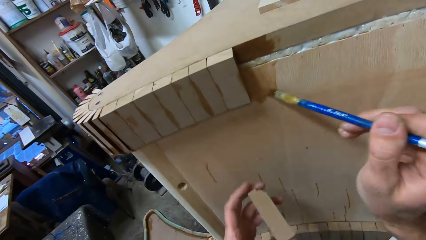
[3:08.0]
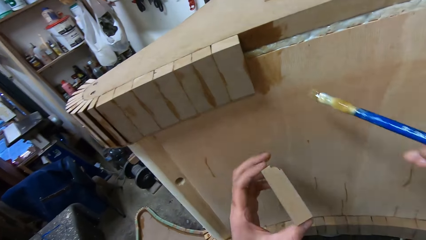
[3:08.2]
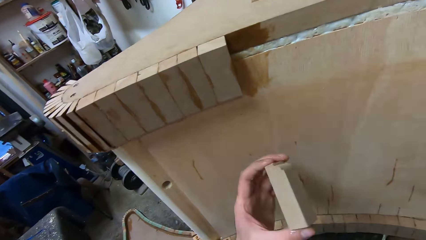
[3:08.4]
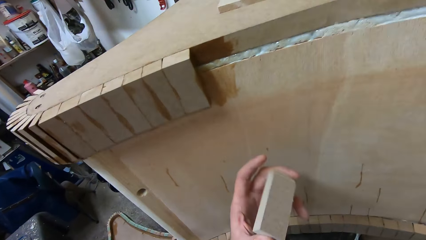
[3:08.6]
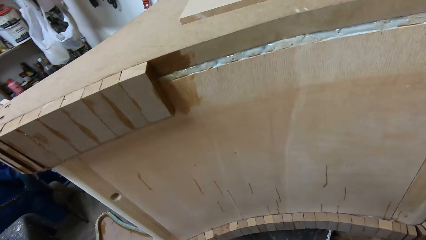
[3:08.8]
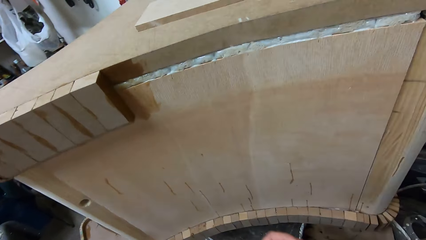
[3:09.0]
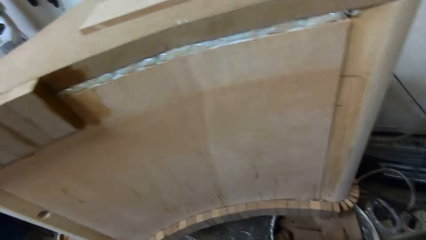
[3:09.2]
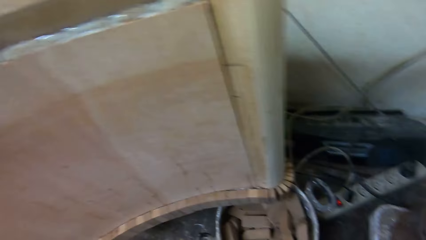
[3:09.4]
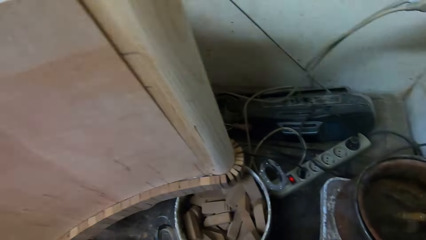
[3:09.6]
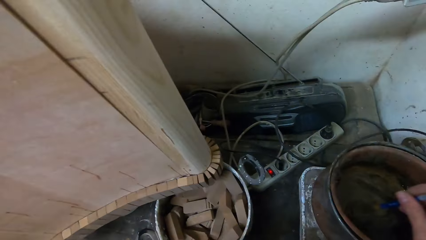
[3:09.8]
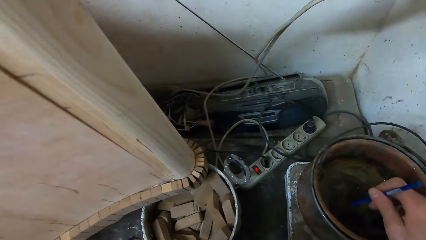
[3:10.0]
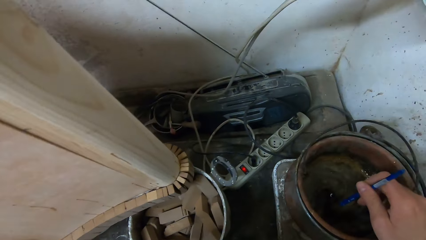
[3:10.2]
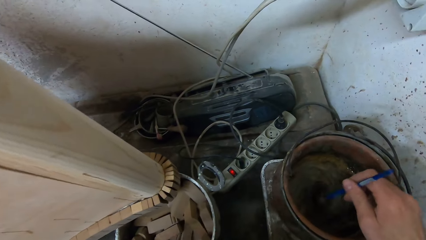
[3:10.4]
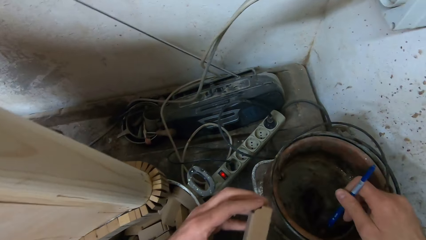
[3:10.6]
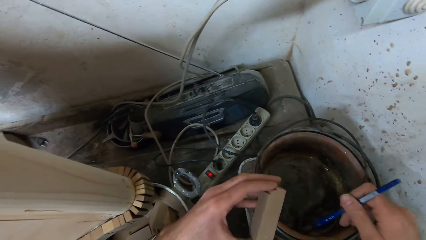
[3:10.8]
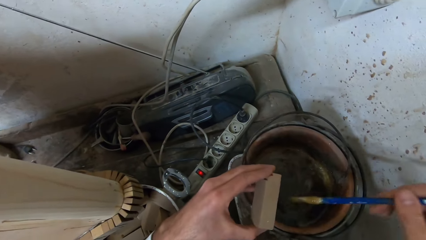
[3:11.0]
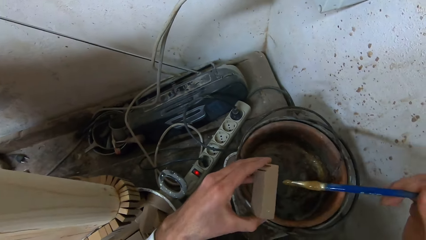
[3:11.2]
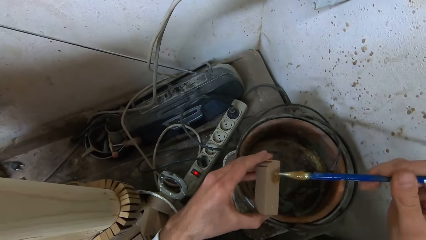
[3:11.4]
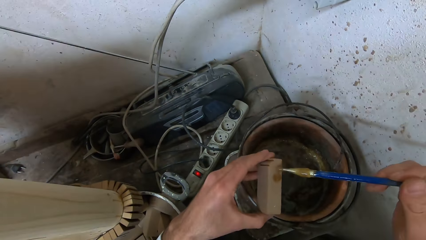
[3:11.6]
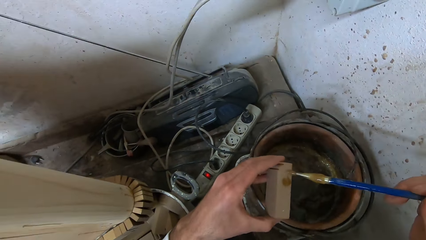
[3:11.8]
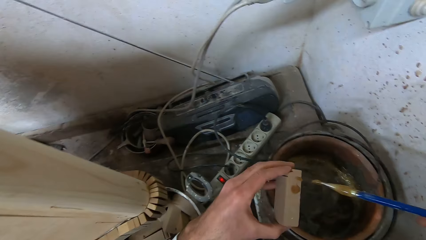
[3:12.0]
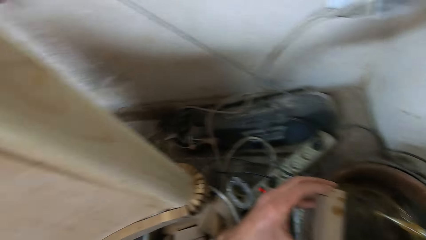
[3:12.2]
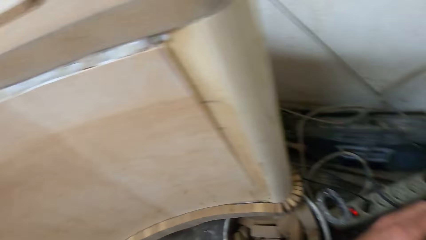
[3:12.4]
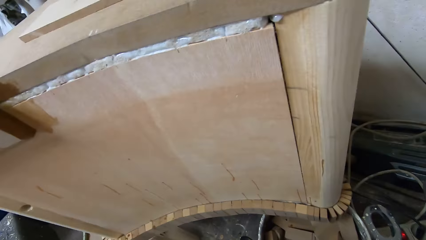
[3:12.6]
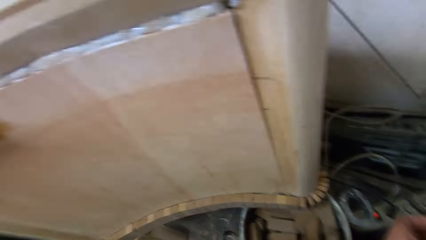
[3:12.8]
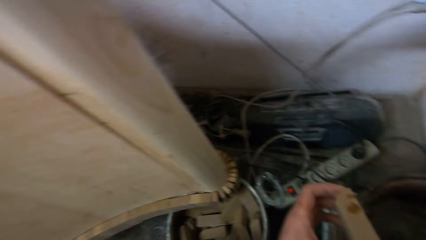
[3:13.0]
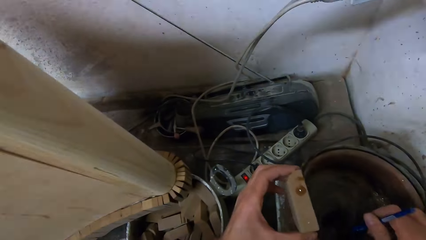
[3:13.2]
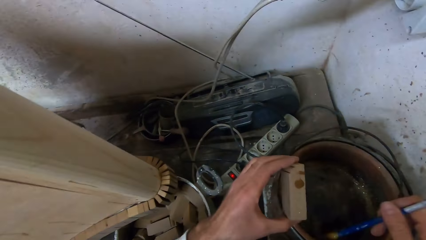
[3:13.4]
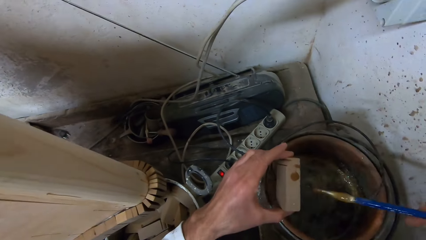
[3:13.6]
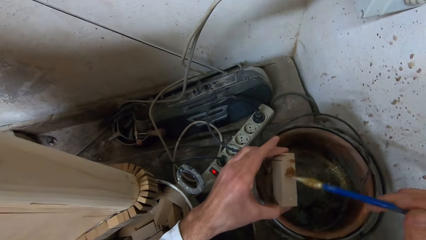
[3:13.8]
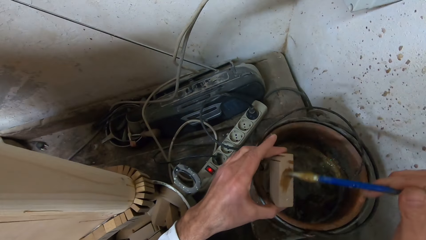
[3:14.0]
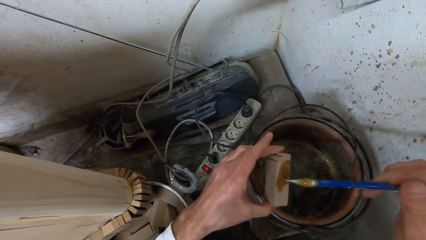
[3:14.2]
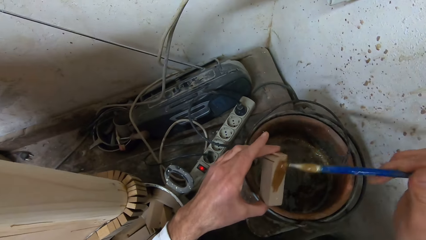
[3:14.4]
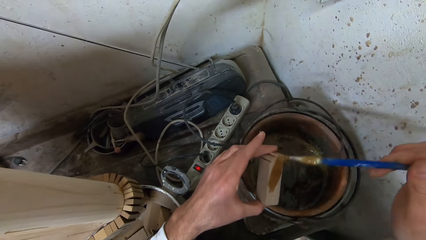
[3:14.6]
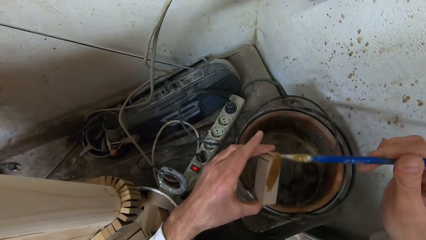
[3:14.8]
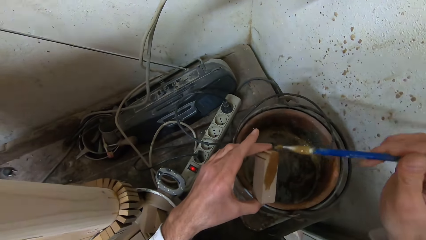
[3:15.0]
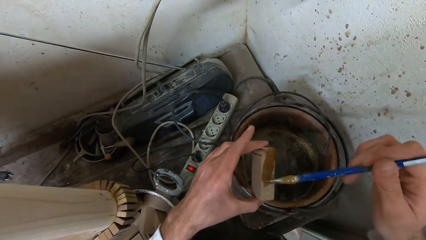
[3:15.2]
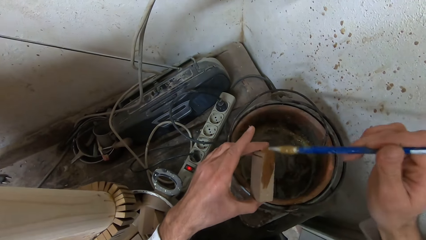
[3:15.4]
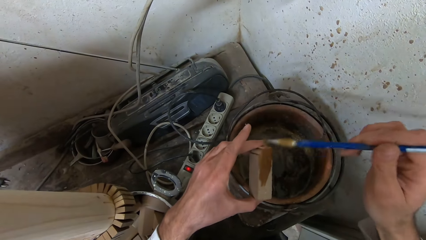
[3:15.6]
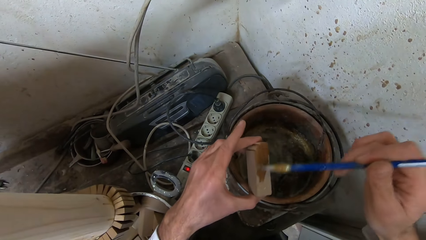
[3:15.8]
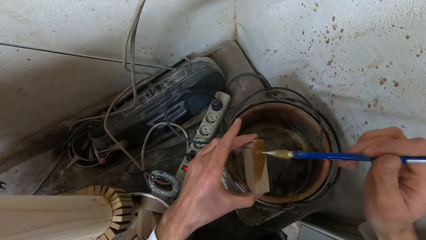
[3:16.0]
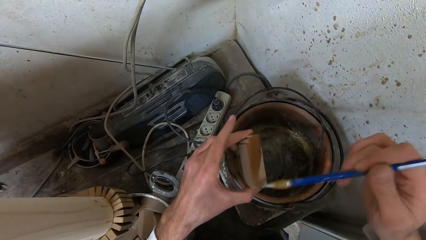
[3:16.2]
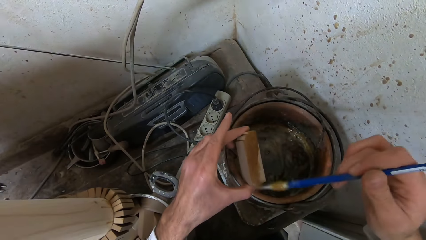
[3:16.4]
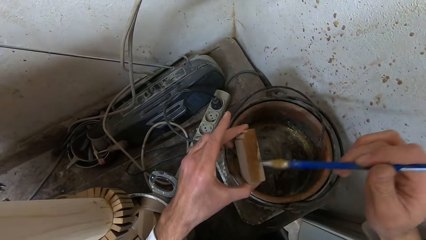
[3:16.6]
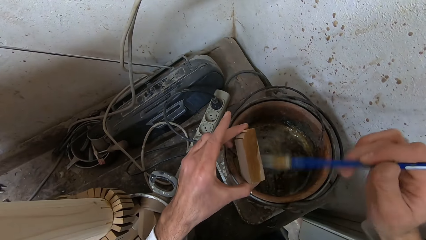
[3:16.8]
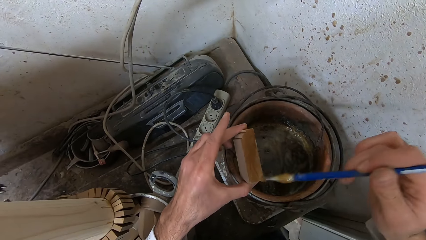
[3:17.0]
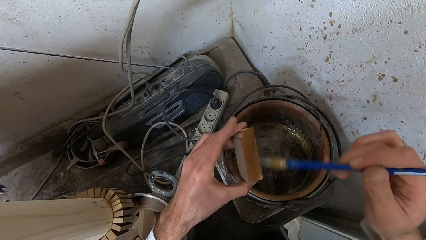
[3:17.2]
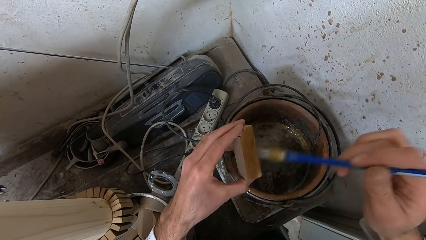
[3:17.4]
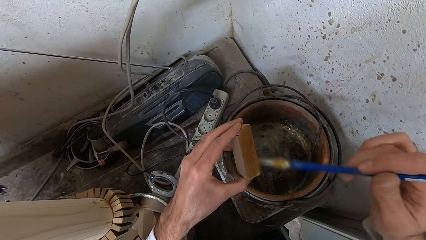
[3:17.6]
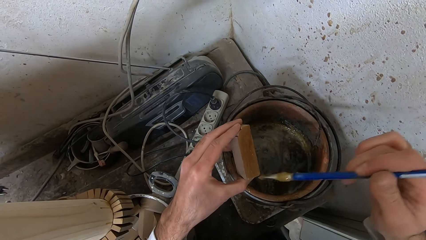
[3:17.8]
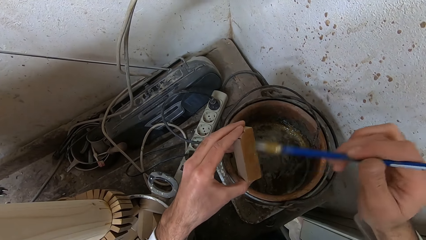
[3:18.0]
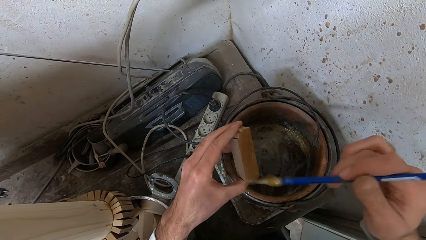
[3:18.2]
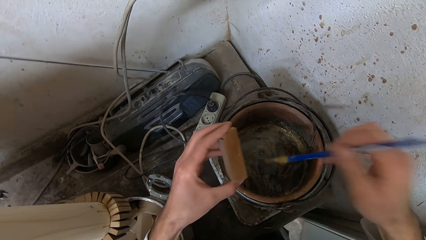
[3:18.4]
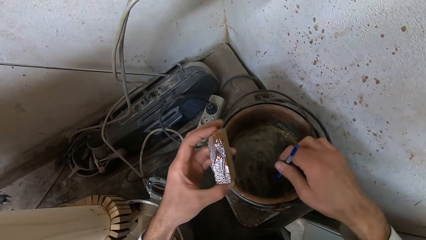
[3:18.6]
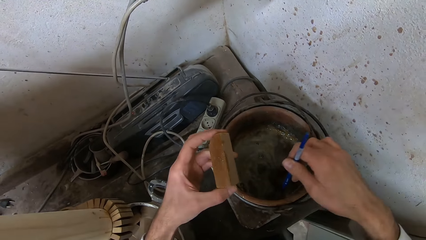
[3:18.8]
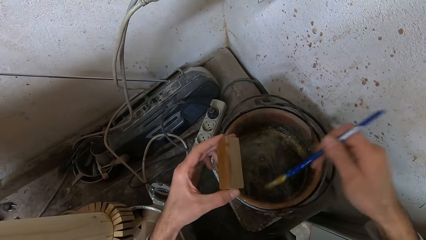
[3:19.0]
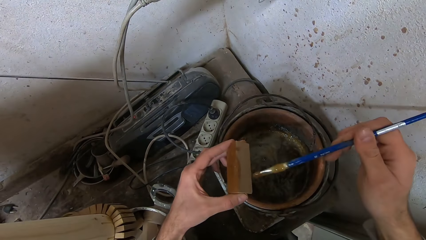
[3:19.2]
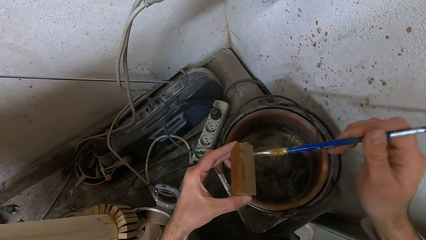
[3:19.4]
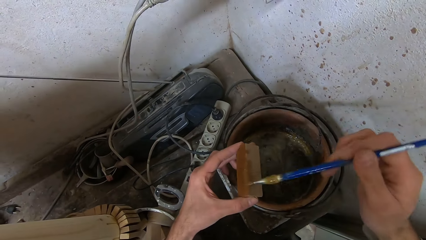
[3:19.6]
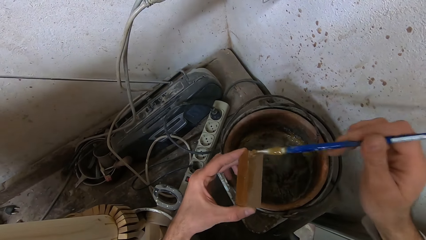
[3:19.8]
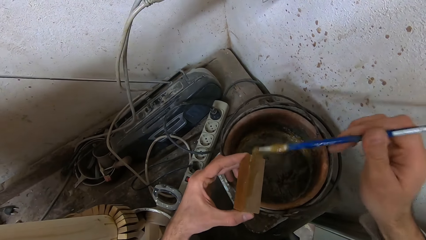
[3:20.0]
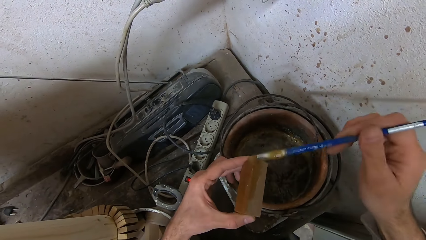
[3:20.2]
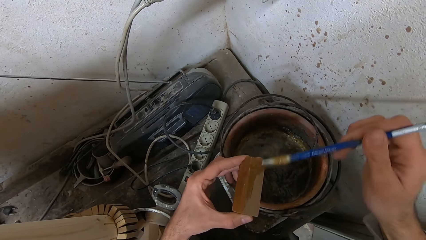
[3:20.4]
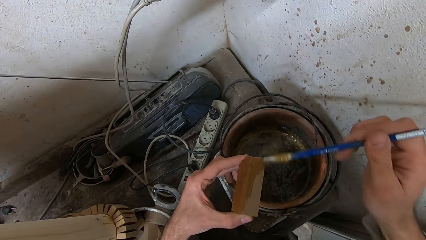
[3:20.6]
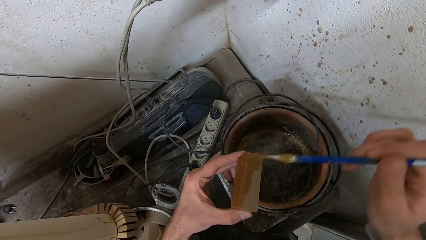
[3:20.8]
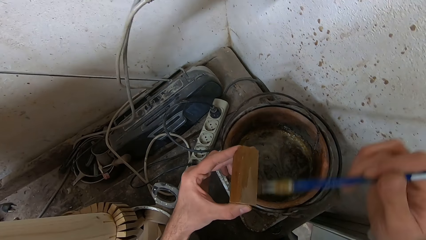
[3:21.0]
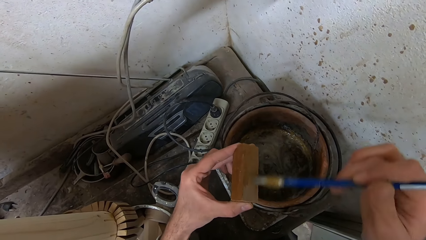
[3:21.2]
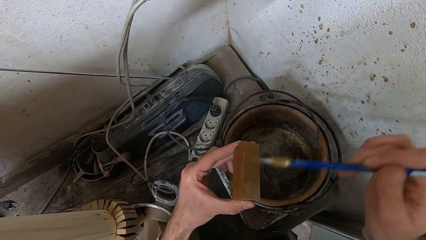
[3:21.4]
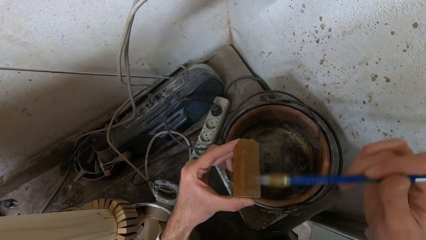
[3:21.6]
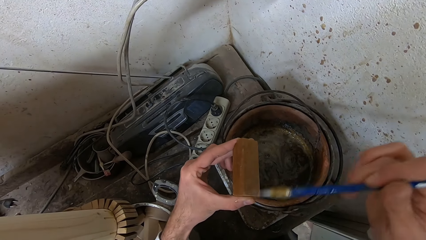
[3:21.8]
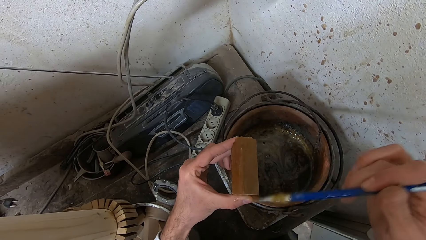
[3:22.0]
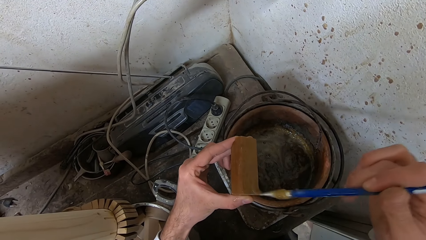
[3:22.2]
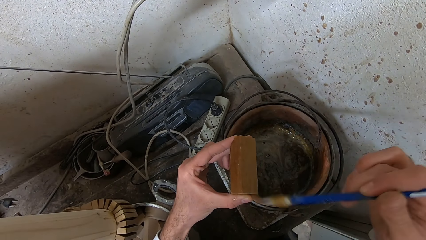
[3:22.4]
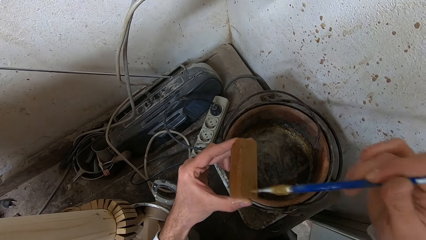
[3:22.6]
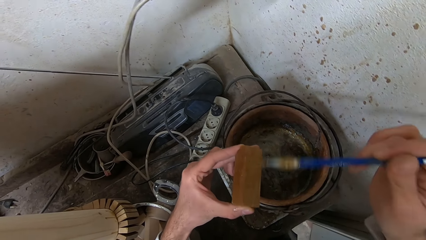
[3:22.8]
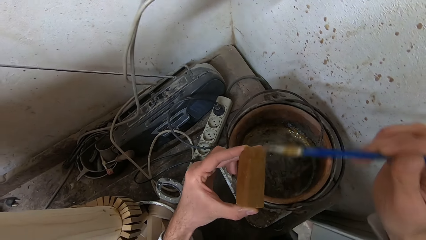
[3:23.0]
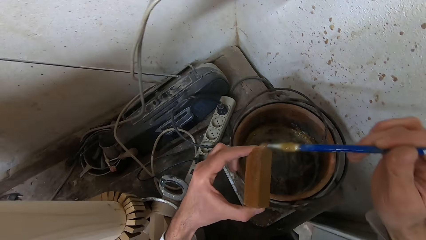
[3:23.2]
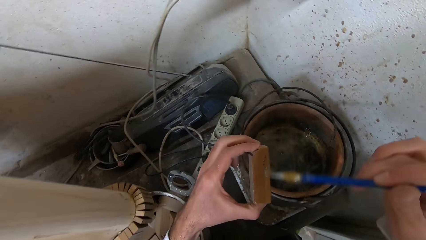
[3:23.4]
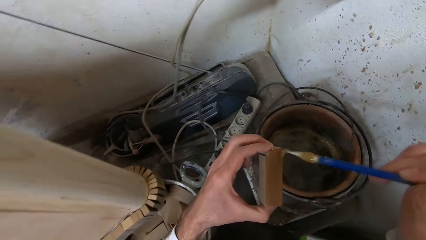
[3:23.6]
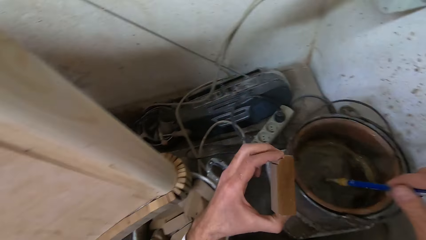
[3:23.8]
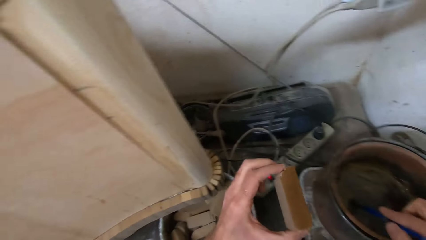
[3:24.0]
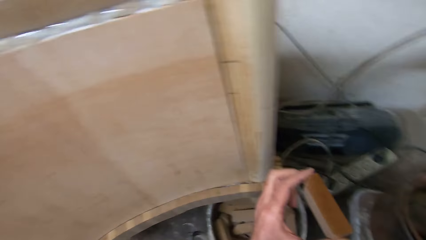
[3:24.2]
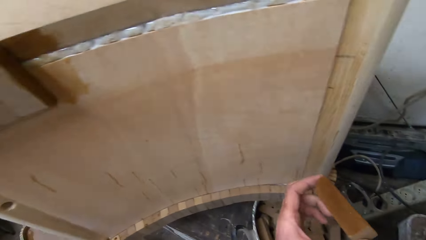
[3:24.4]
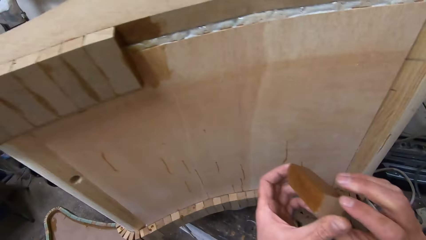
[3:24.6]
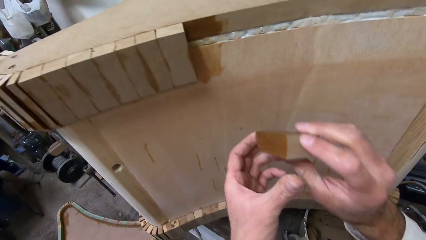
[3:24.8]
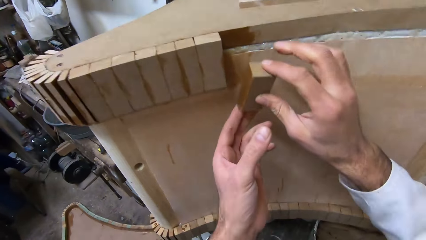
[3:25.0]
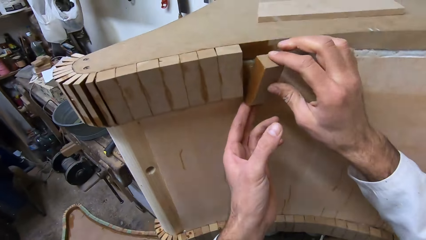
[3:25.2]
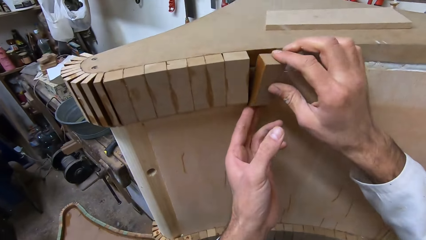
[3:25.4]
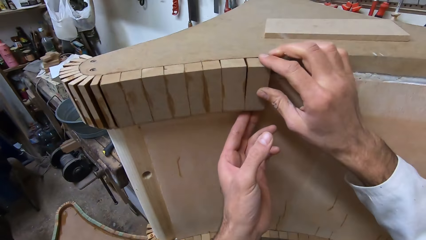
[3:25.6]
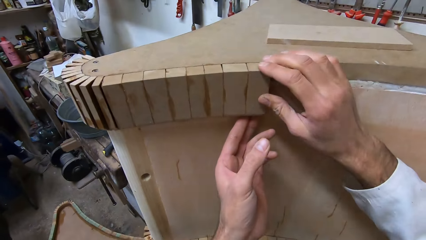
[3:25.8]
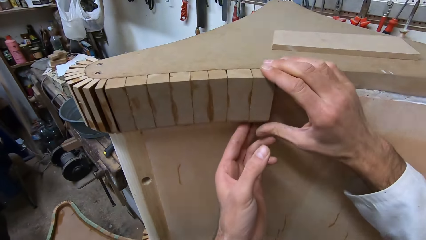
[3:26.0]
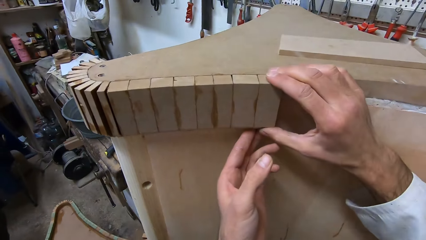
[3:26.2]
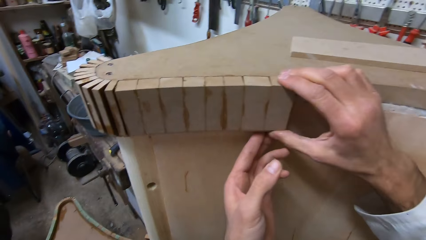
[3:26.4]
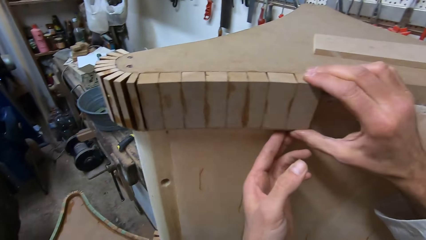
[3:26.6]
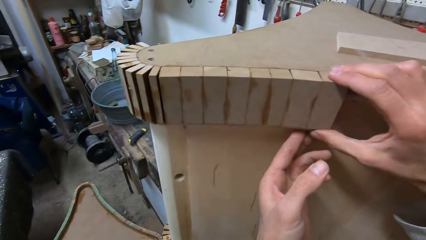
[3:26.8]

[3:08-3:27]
The camera wearer stirs the glue in the bucket with the glue brush. They dip the brush into the can. They apply the glue to a piece of wood. They dip the glue brush into the bucket of glue. They apply the glue to the piece of wood. They dip the glue brush into the bucket of glue. They apply the glue to the piece of wood. They drop the glue brush into the bucket of glue. They attach the piece of wood to the furniture.
